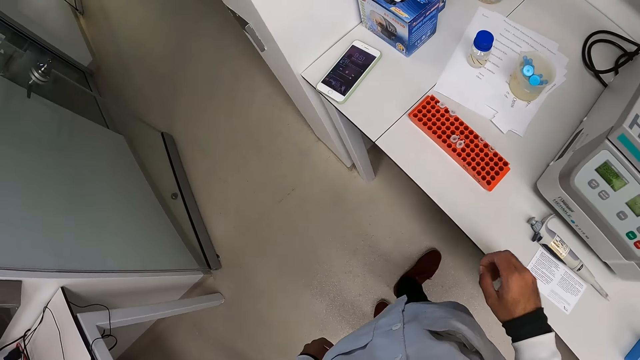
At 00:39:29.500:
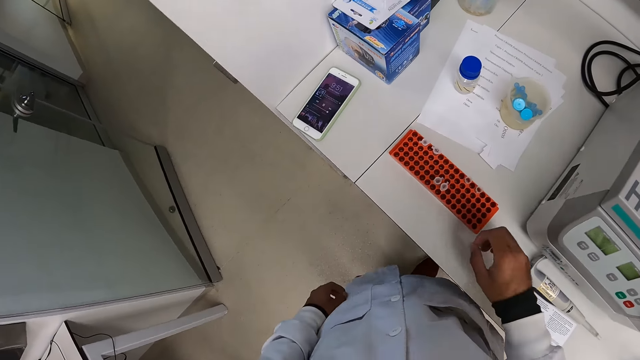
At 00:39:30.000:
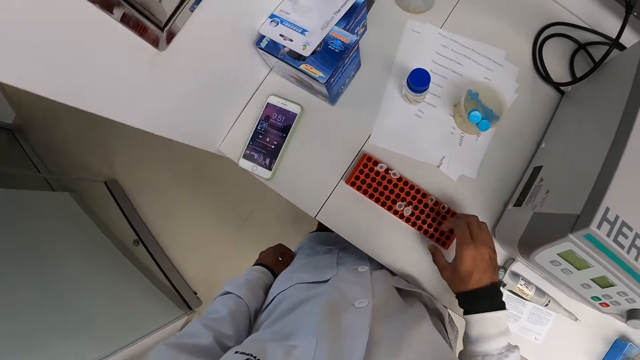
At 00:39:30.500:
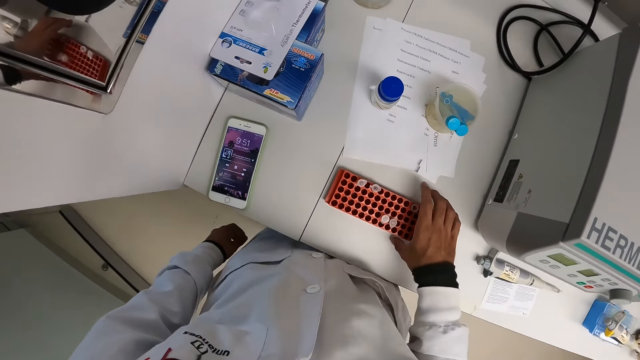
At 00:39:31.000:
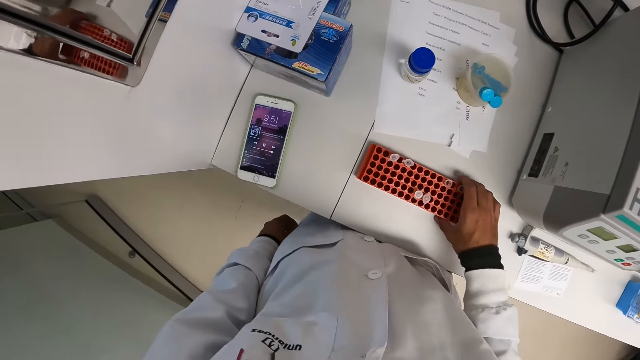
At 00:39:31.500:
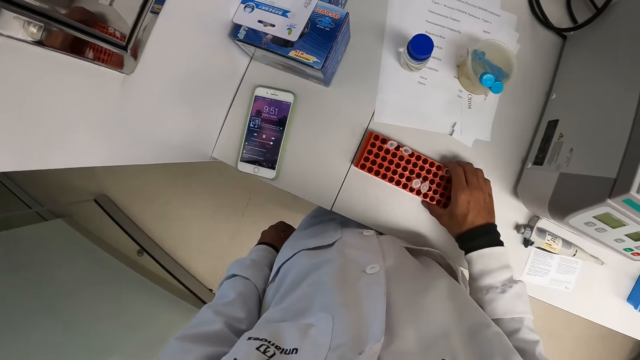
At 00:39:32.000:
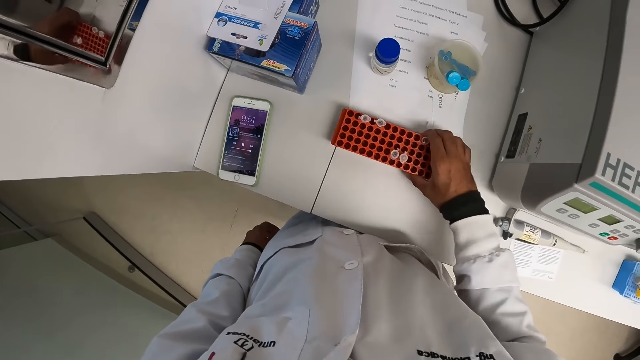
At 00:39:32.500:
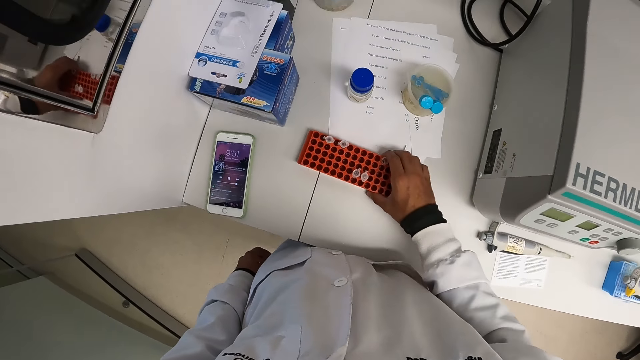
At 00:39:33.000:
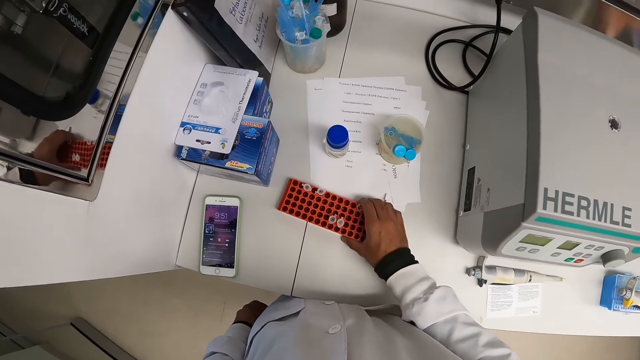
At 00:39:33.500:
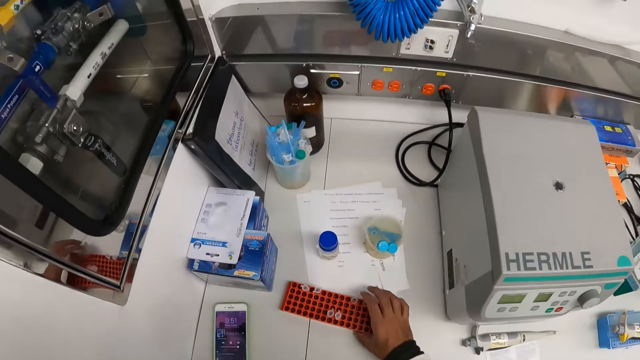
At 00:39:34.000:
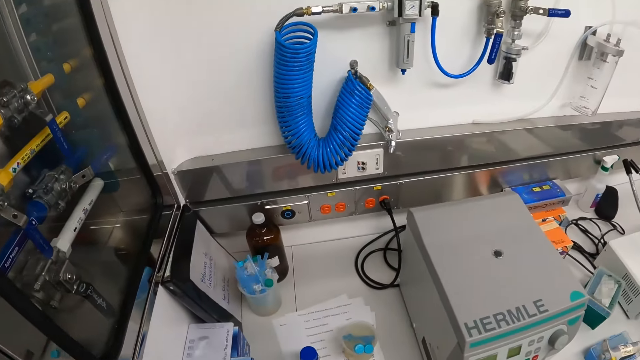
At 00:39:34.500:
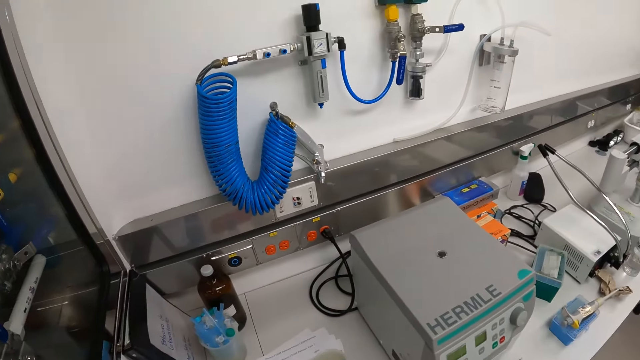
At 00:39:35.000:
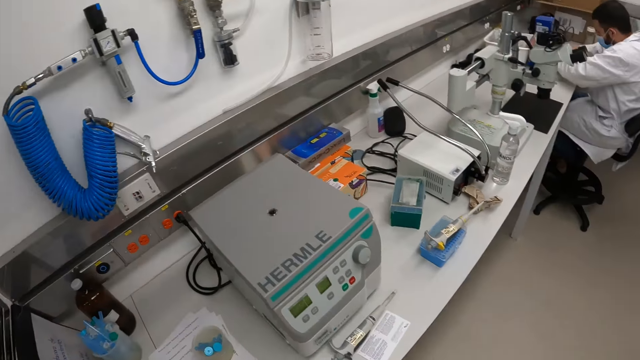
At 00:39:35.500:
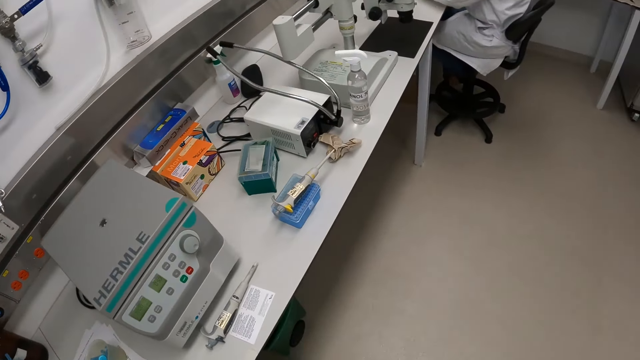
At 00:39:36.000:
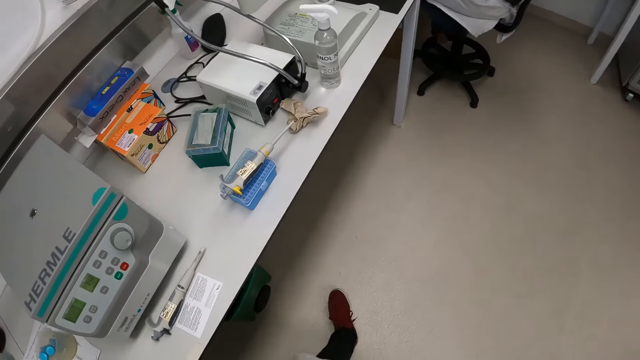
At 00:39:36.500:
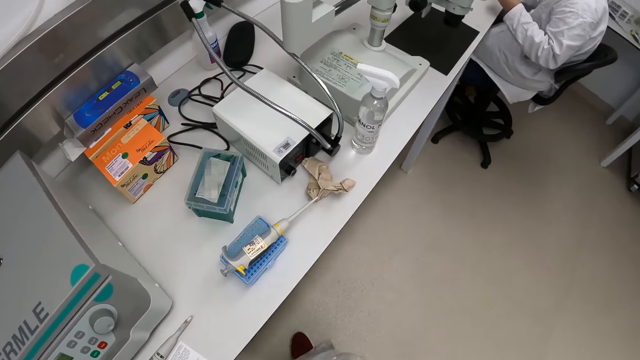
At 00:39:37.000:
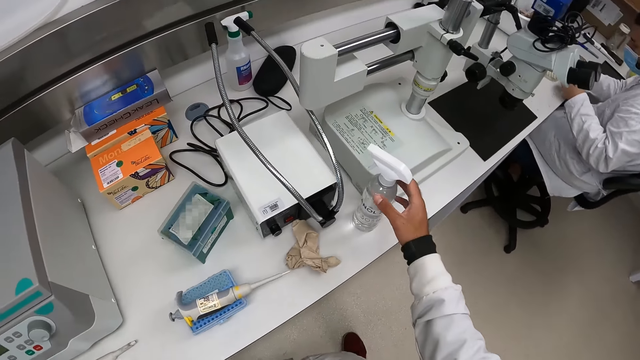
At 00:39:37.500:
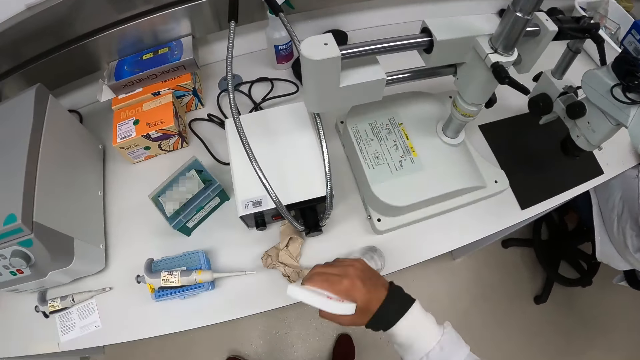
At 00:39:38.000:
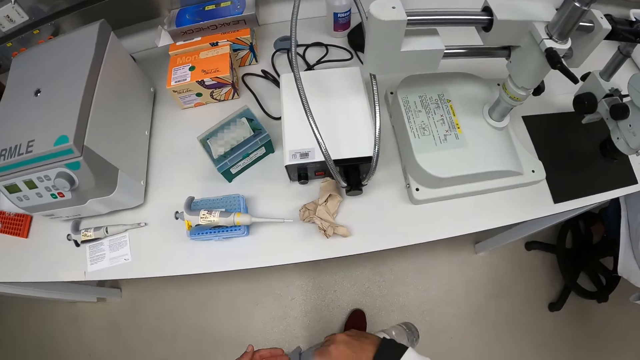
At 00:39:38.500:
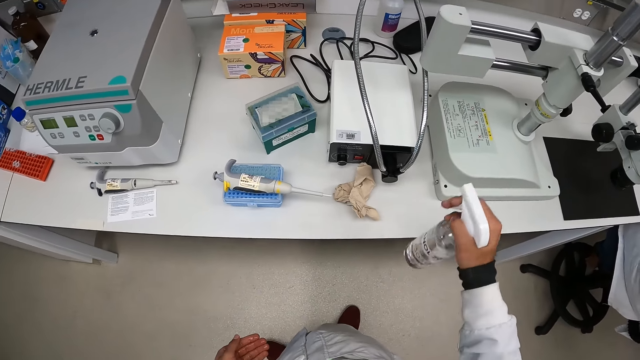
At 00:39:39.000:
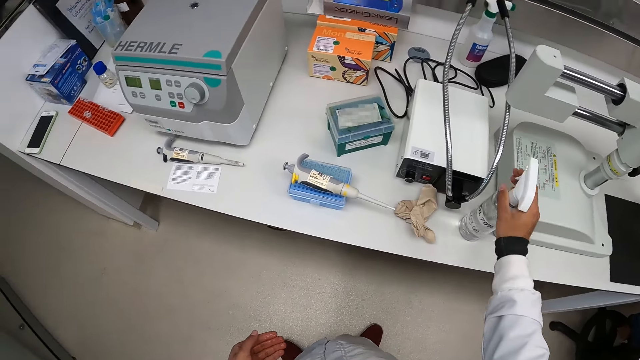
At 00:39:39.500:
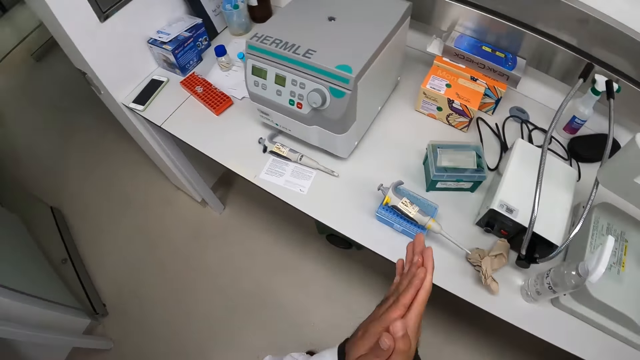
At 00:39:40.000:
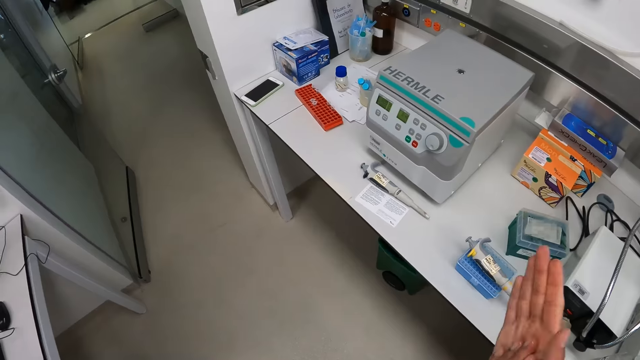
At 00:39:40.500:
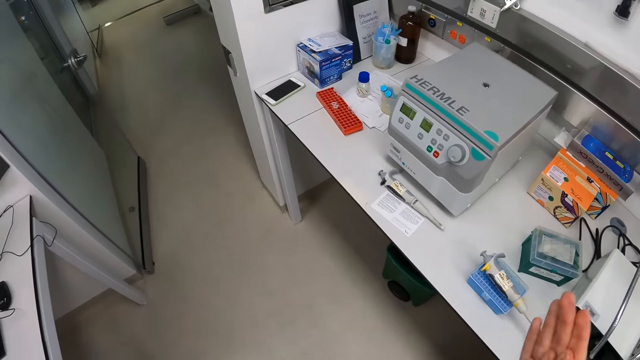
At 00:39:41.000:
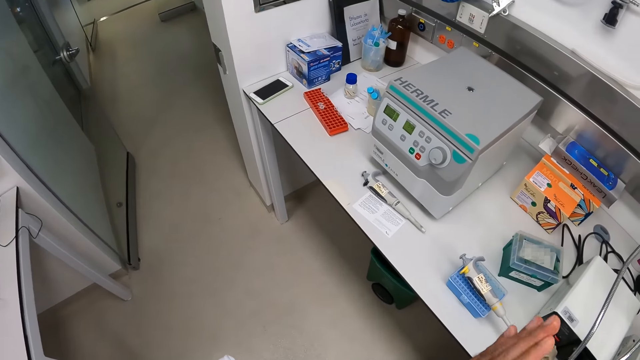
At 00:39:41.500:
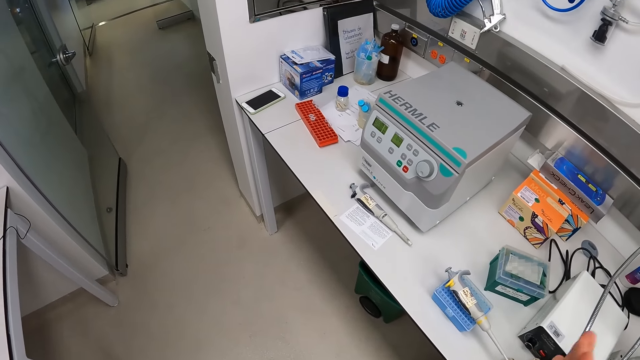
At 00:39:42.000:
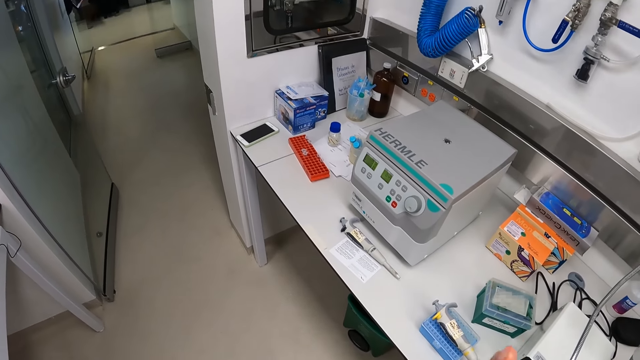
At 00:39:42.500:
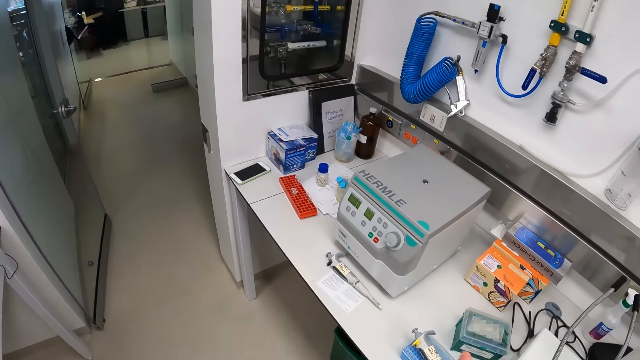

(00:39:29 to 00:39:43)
The camera wearer walks around. He picks up the test tube rack from the counter with his right hand. He moves the test tube rack. He drops the test tube rack from the counter with his right hand. He looks around and walks around. He picks up a bottle of sanitizer from the counter with his right hand. He pours sanitizer from the bottle of sanitizer in his right hand to his left hand. He sprays the hands. He drops the bottle of sanitizer on the counter with his right hand. He rubs both hands together.

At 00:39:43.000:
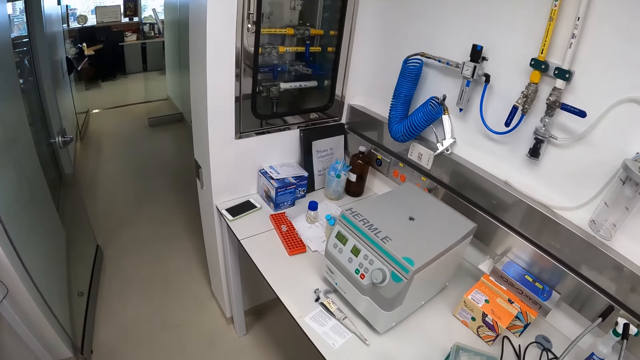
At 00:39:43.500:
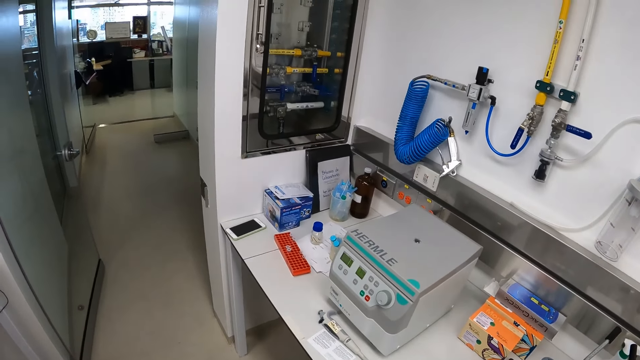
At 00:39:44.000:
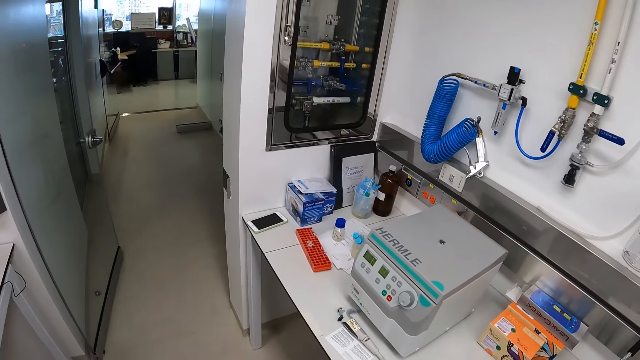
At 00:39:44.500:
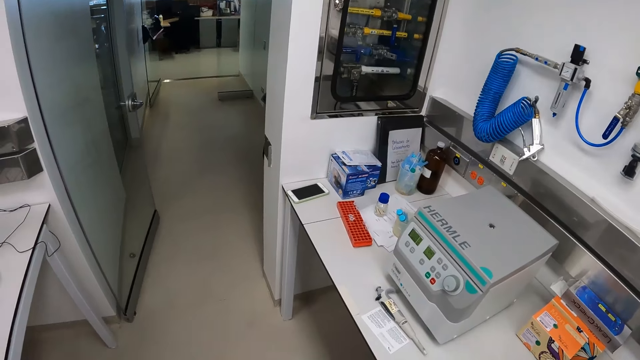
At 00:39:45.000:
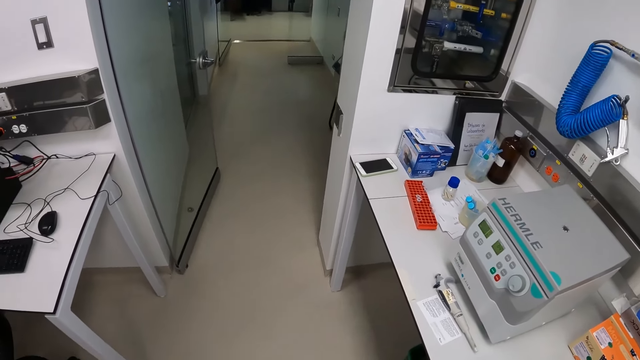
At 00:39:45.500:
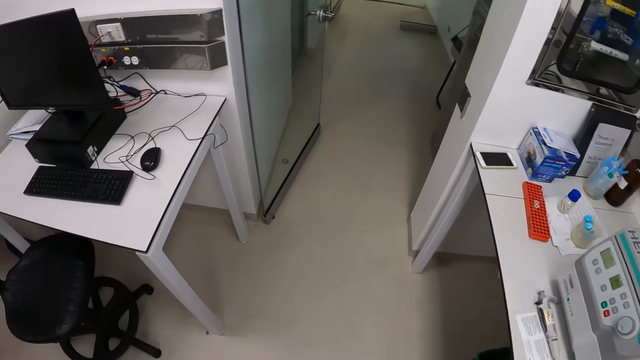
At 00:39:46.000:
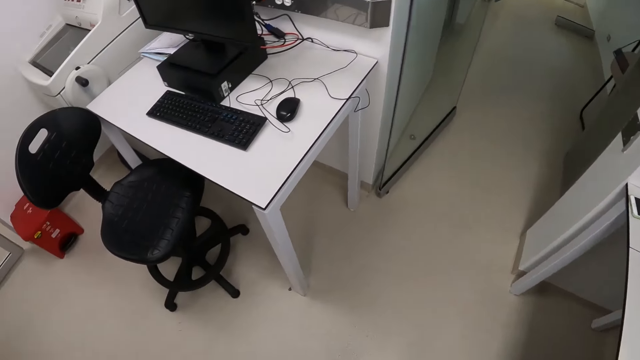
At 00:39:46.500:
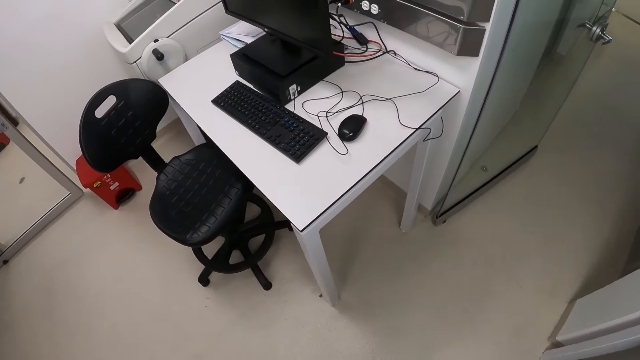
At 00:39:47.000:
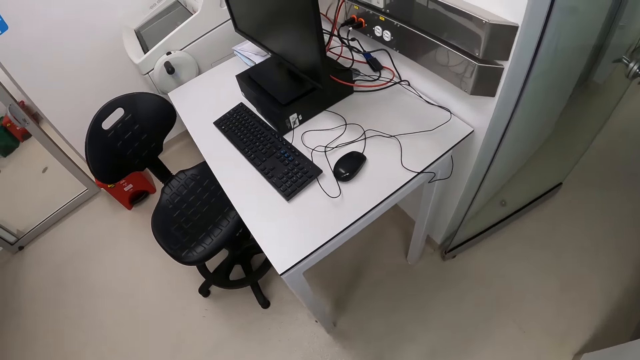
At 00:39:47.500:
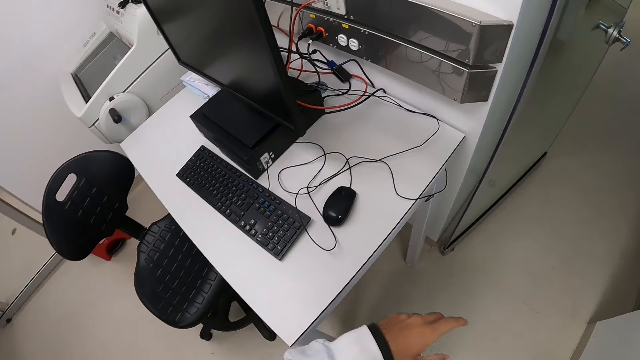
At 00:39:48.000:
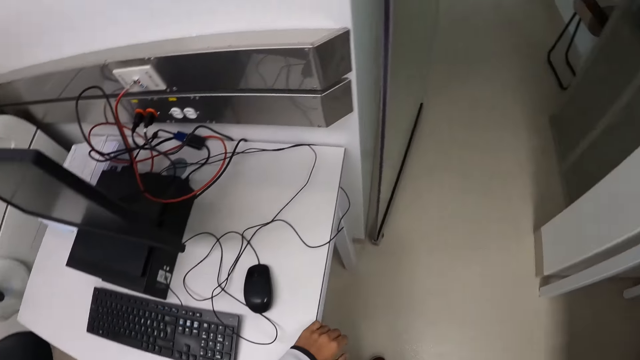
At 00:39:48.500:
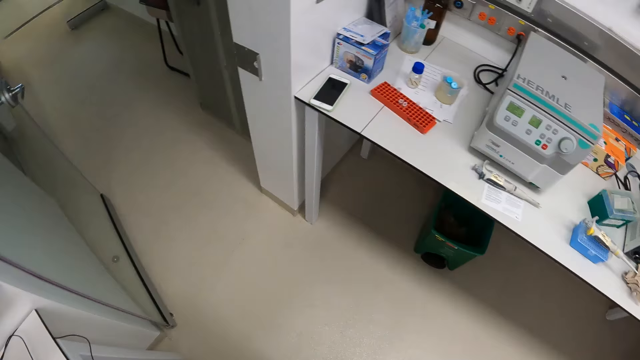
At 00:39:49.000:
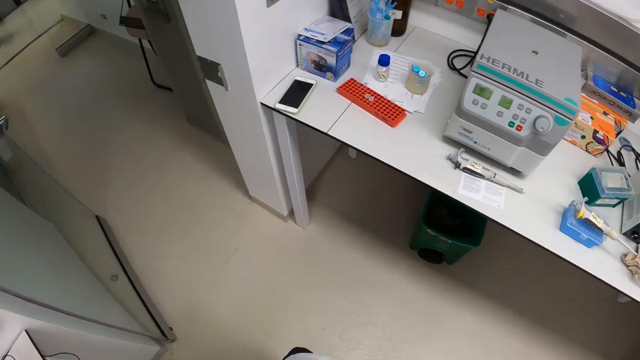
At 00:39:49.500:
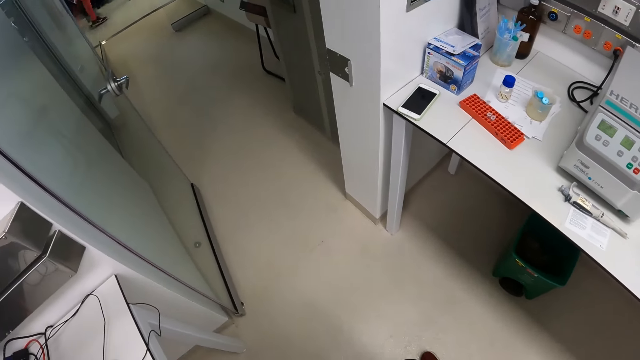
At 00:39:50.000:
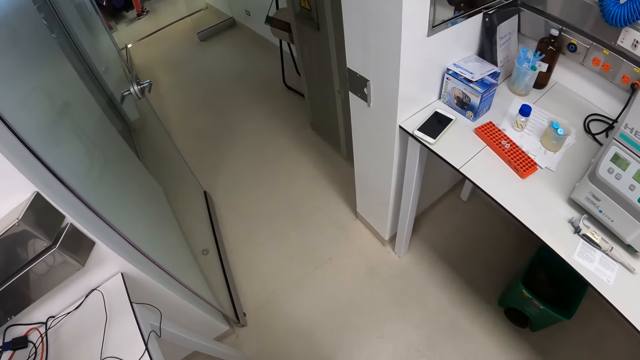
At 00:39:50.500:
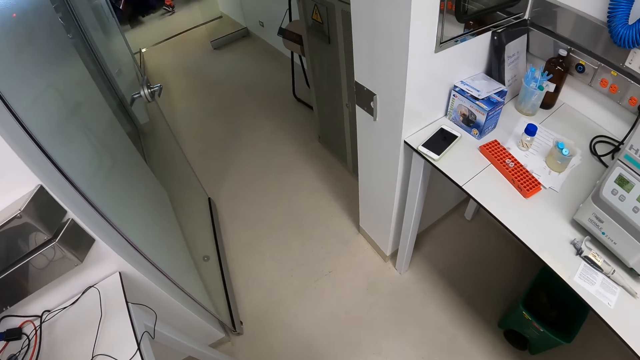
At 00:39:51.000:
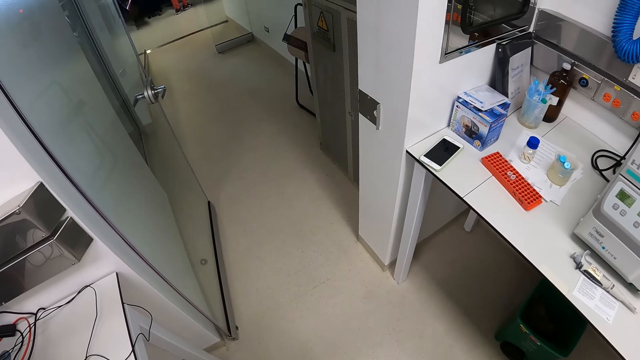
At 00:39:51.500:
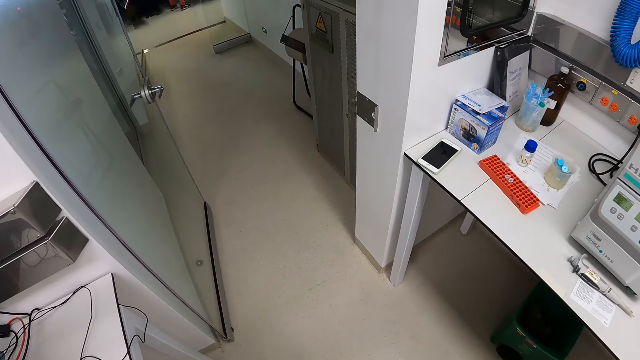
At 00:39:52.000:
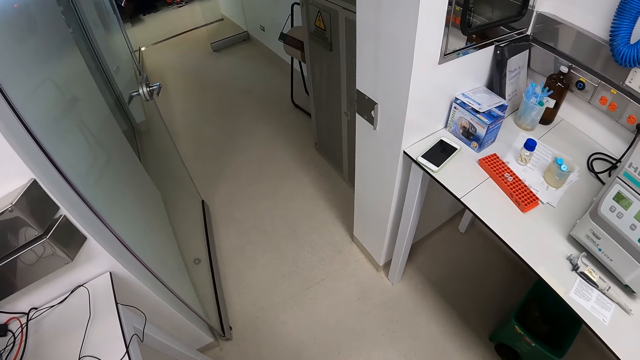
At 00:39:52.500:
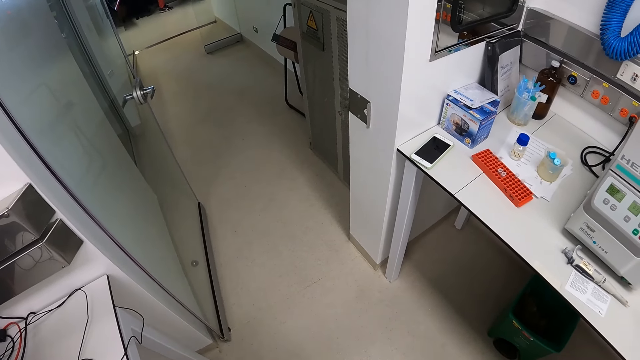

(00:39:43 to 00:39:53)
The camera wearer looks around.
